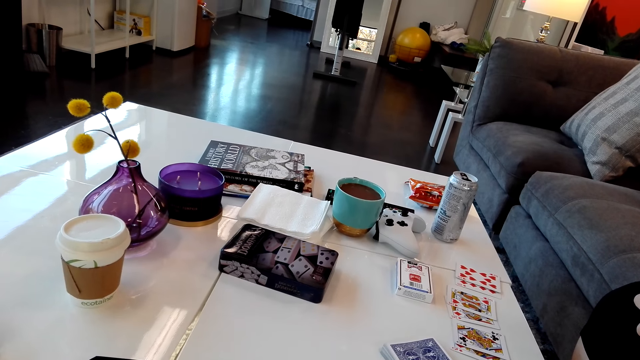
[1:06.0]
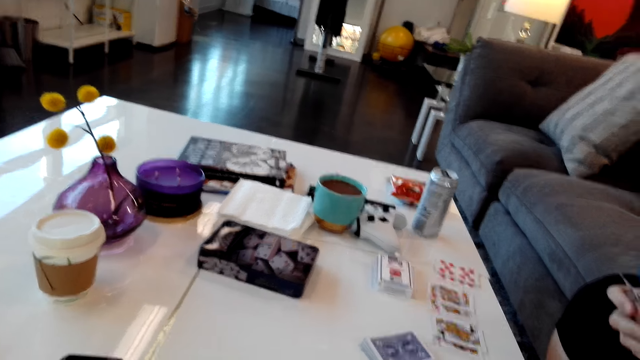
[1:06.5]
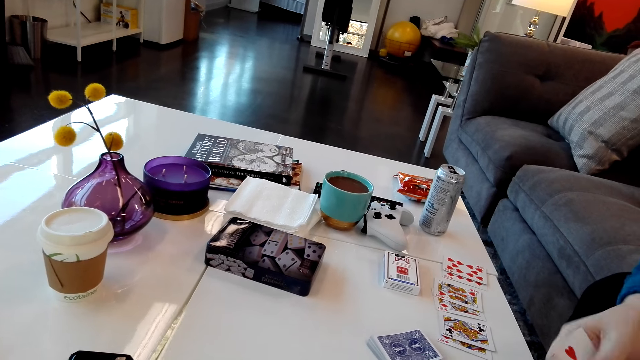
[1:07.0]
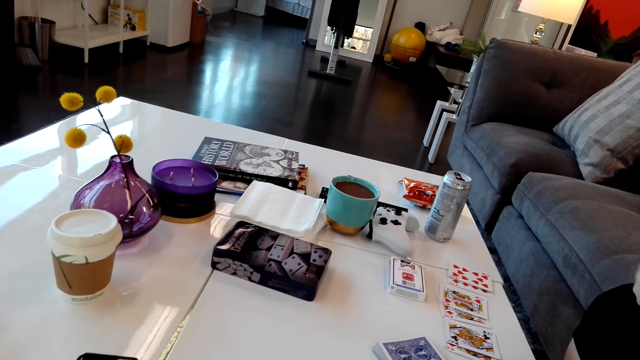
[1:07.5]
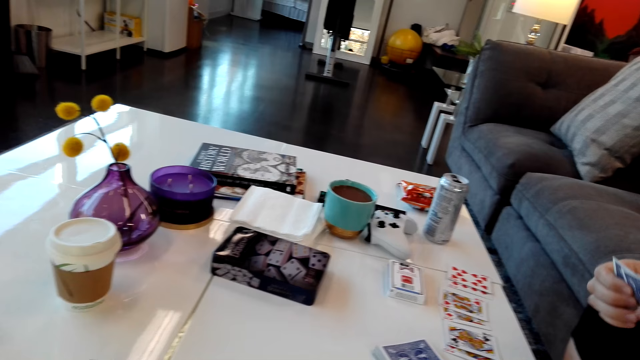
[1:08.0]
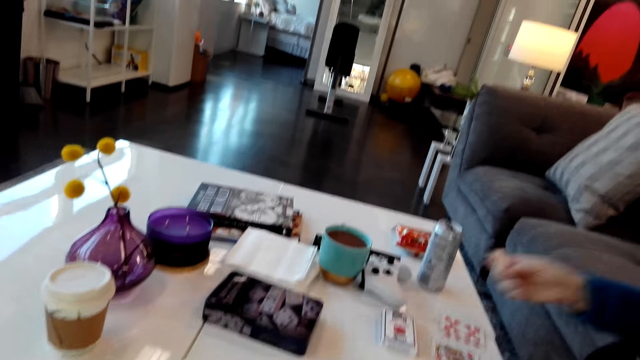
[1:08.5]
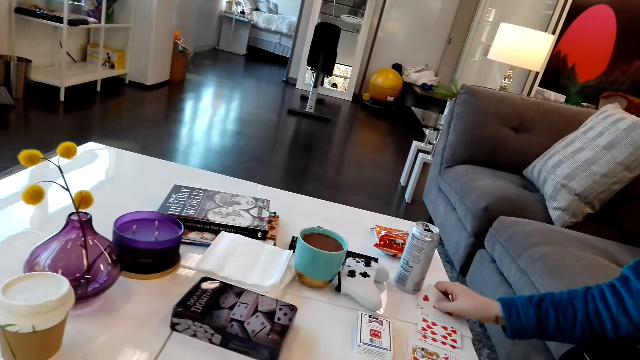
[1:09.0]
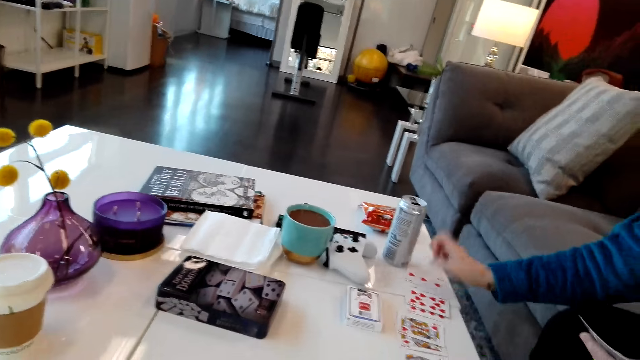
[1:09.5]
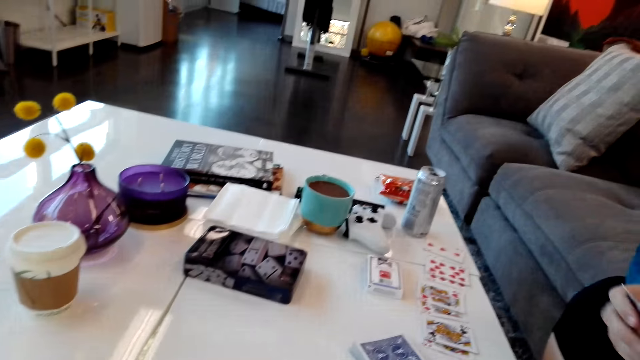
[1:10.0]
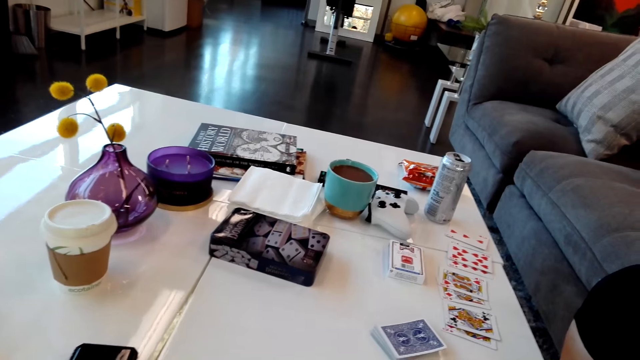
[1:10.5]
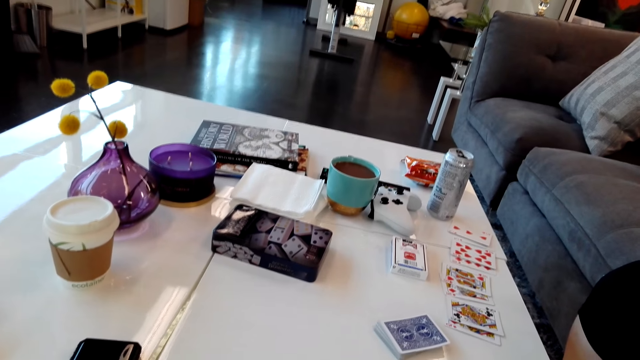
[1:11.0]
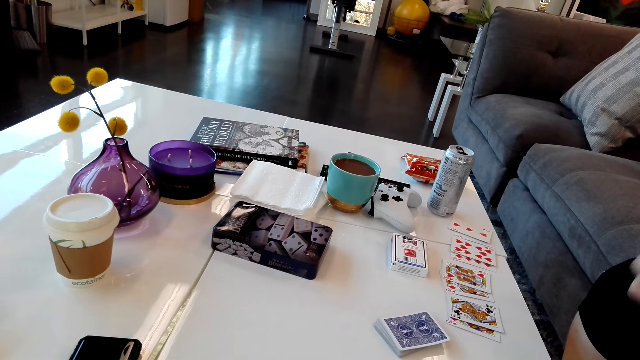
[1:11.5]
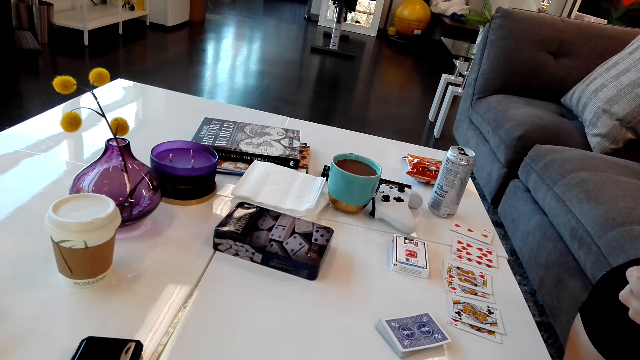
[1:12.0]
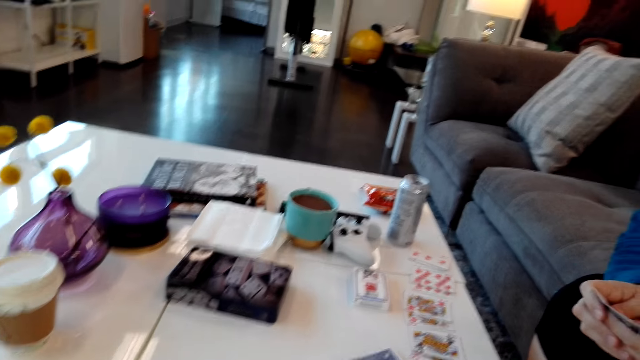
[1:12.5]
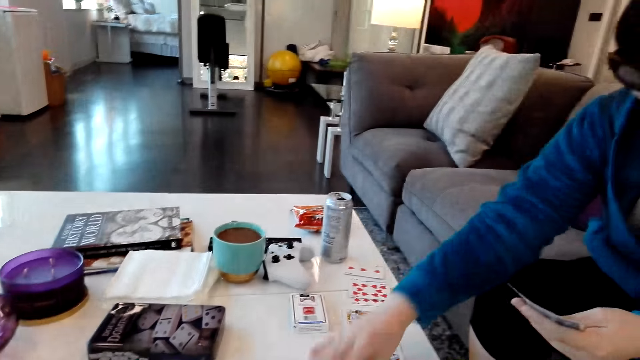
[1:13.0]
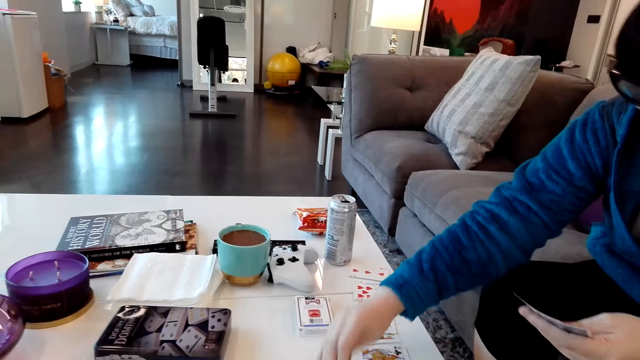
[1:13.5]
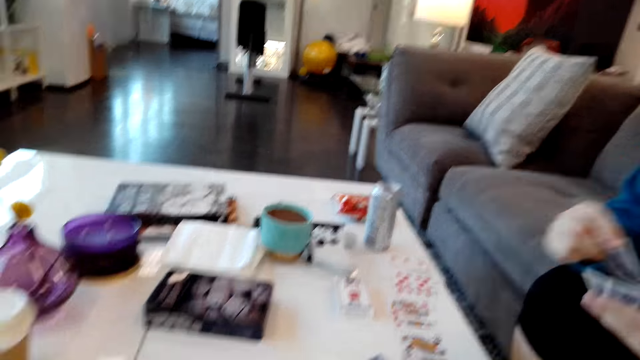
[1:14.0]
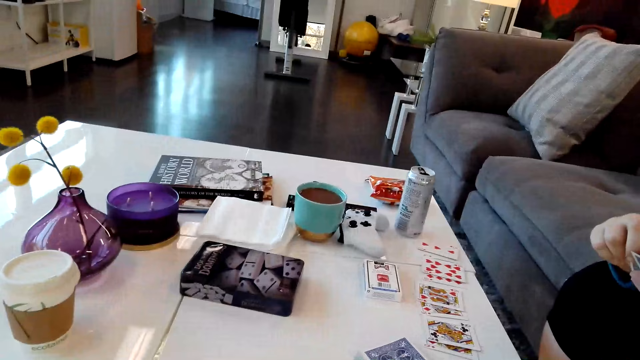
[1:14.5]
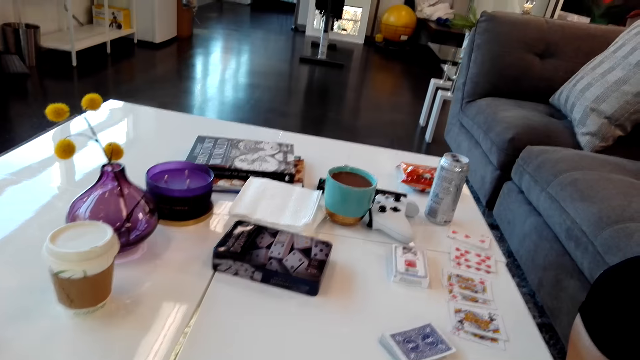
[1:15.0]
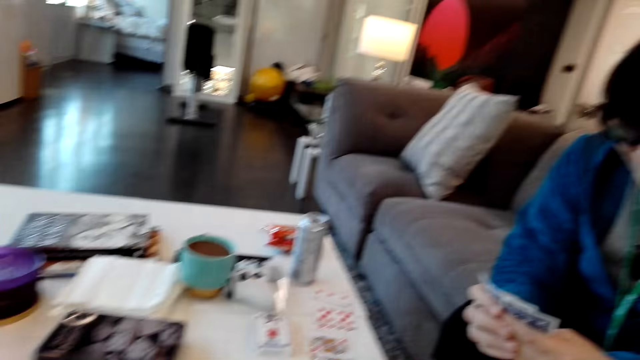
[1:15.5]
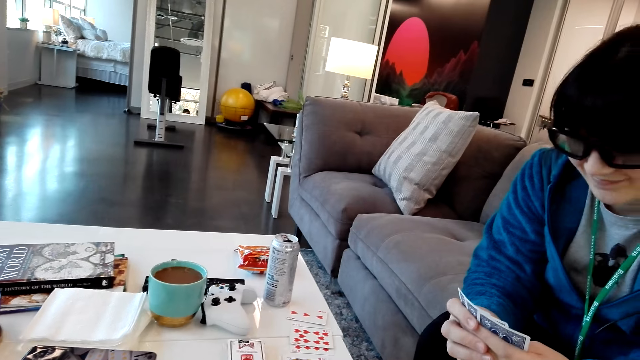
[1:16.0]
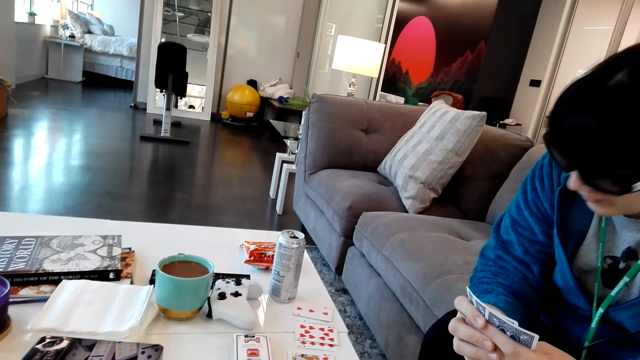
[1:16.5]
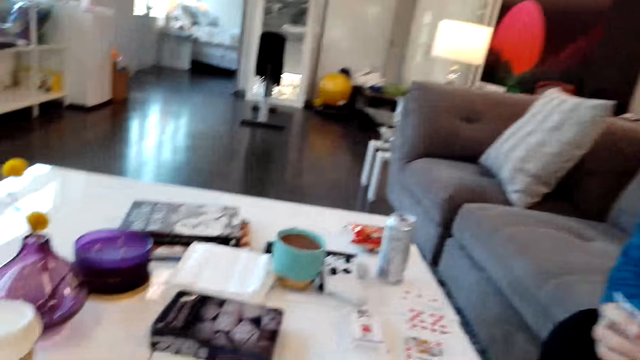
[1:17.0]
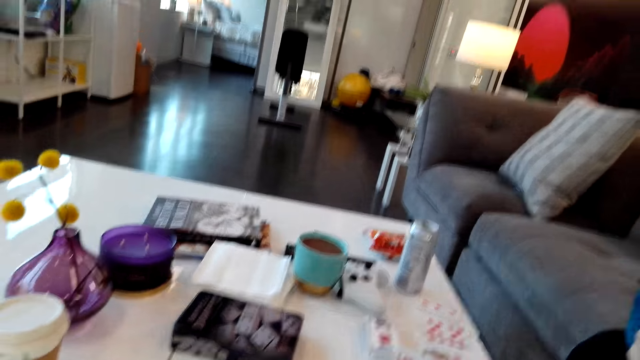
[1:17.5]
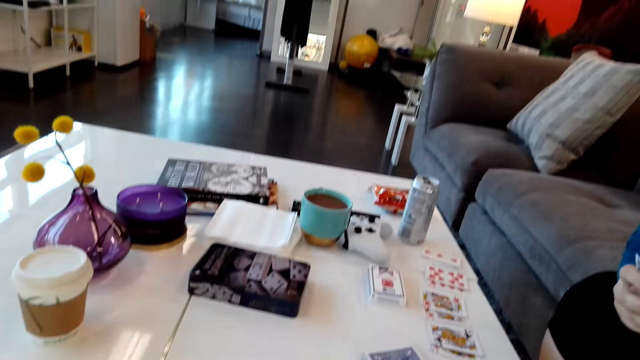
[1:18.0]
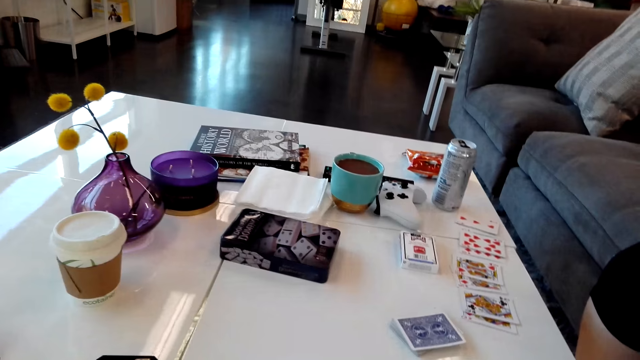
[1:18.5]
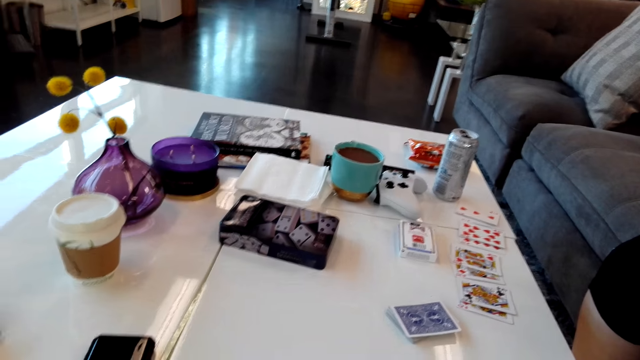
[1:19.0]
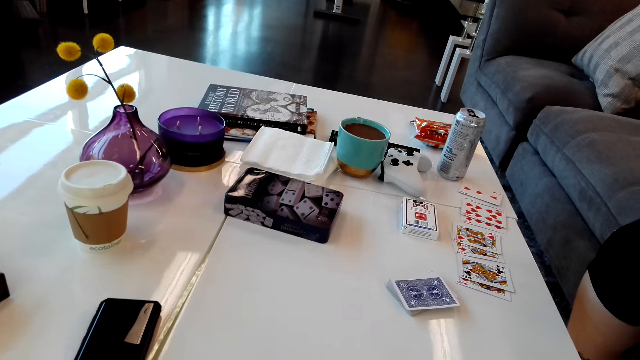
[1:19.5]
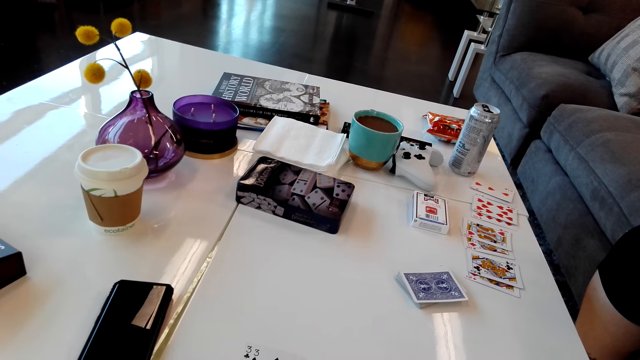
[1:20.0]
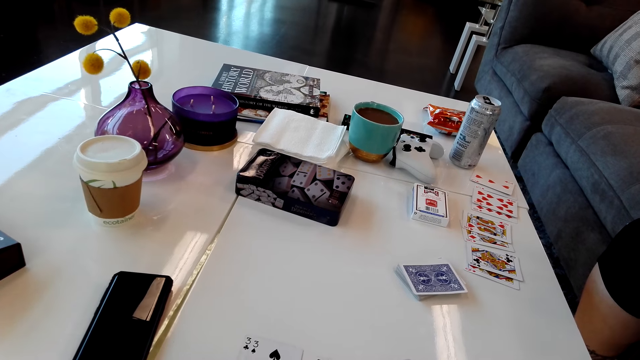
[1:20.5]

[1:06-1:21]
The camera wearer gives a person a card. The person puts a card on the table and picks a card on the table. The camera wearer puts a card on the table.

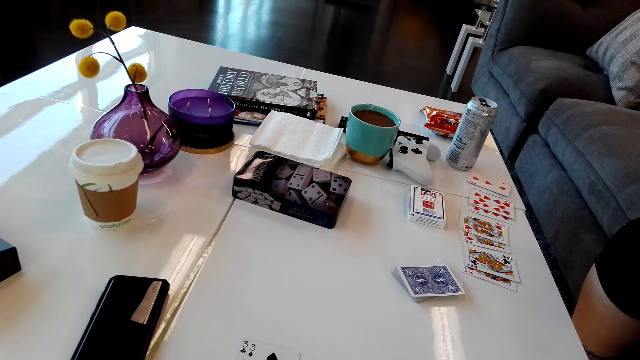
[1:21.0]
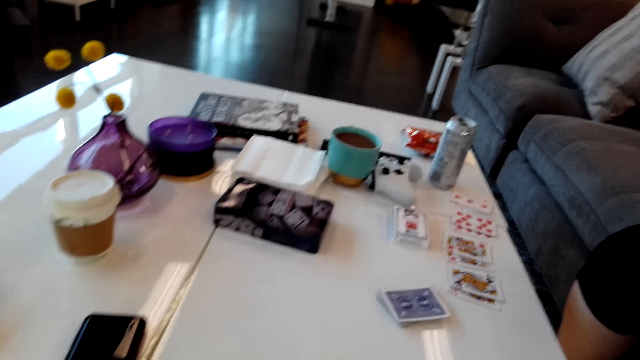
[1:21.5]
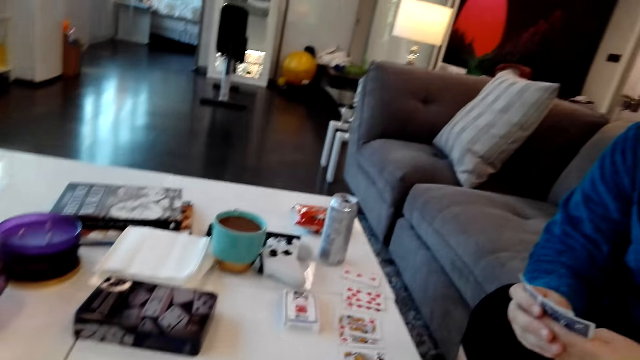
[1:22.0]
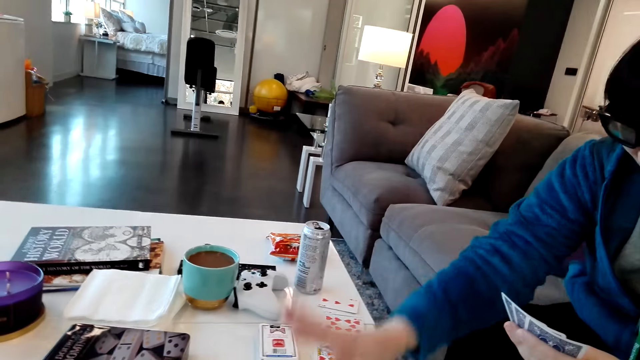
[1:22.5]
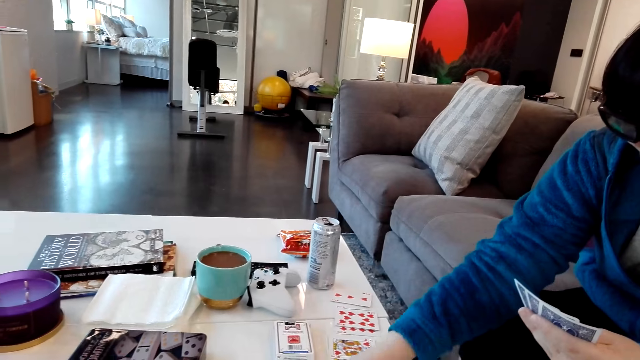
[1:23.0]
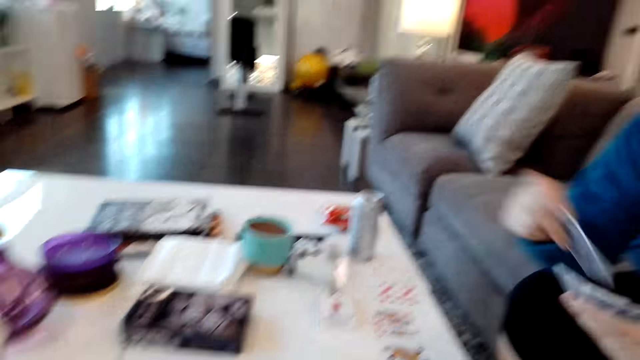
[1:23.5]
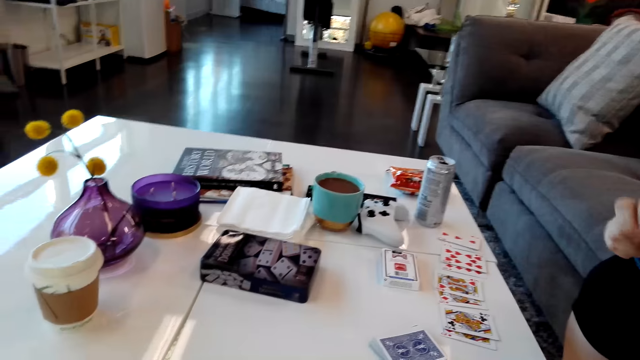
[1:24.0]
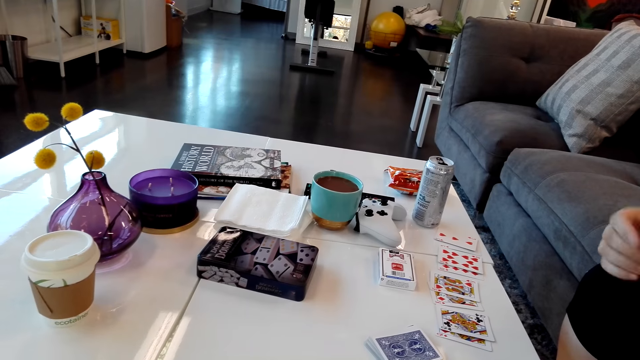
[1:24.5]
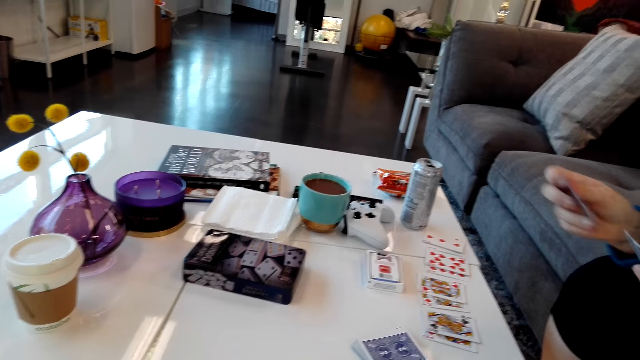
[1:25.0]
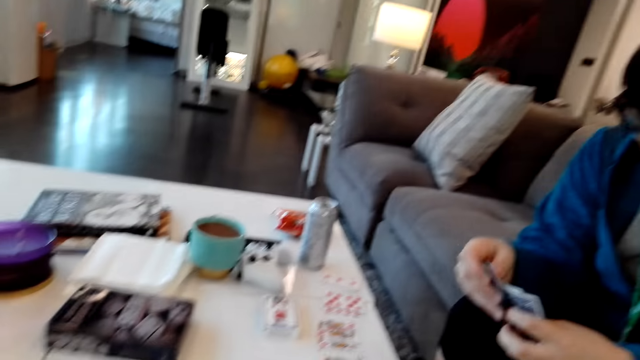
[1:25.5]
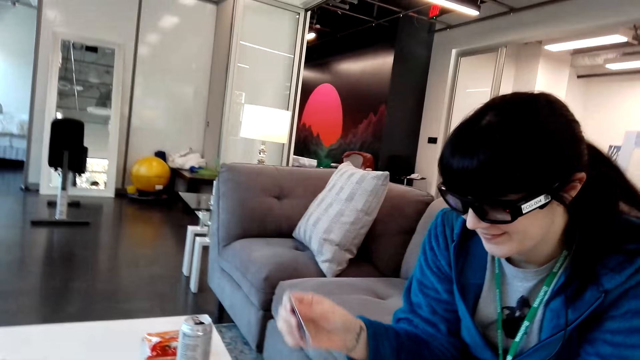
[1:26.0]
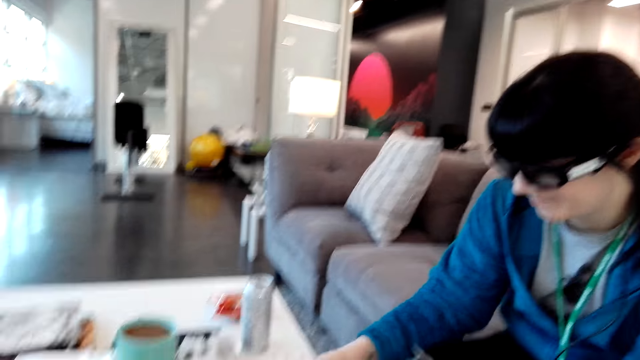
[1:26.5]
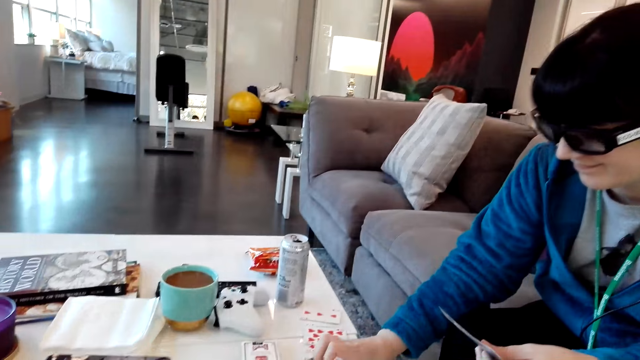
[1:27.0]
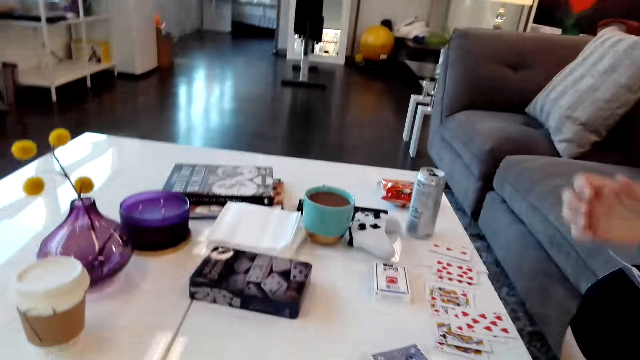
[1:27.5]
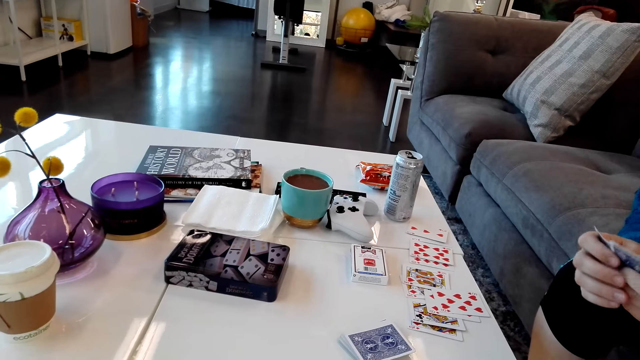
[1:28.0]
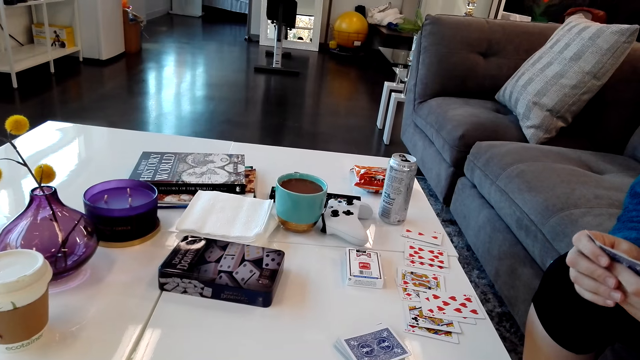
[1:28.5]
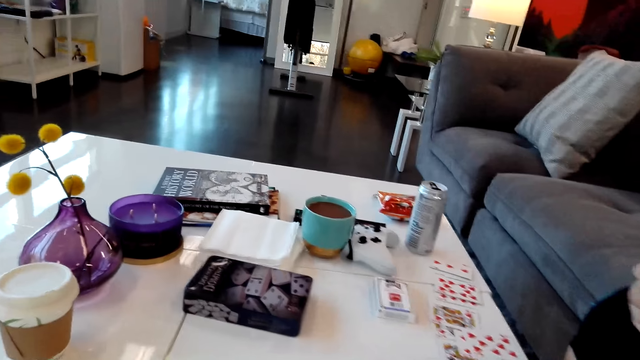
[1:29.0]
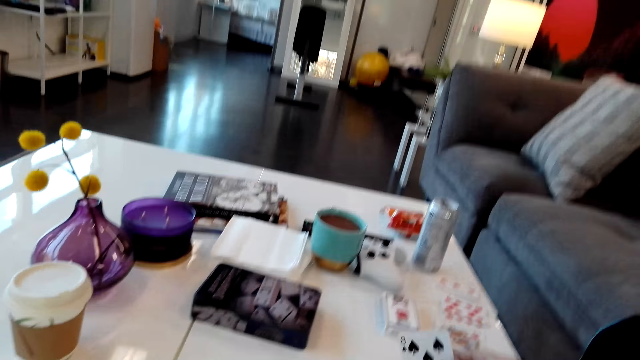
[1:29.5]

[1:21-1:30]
A person picks a card on the table, looks at the card on the hands, and puts a card on the table.
